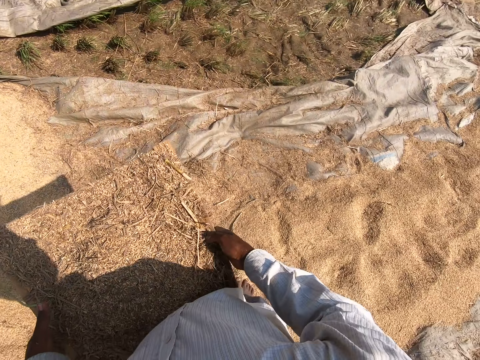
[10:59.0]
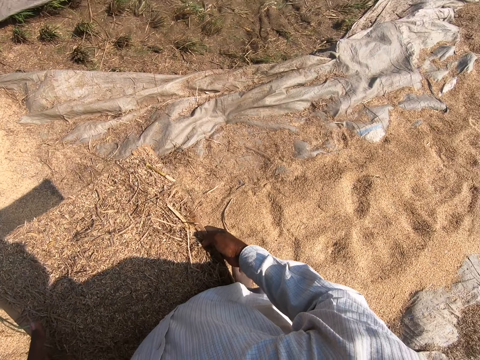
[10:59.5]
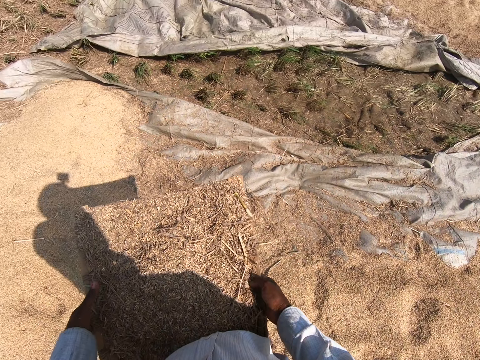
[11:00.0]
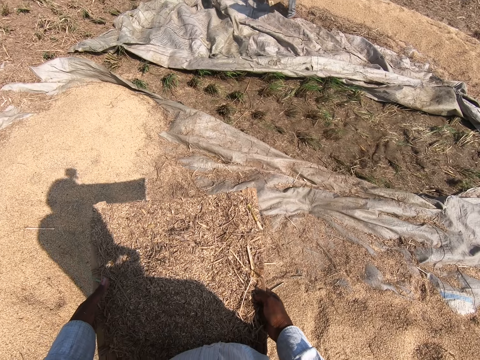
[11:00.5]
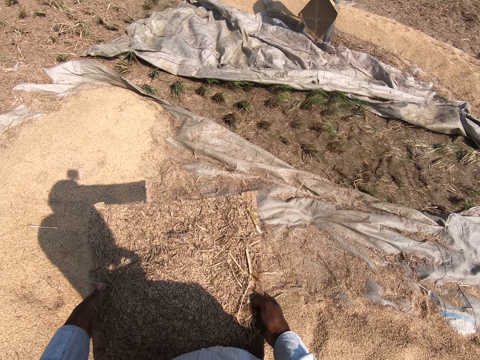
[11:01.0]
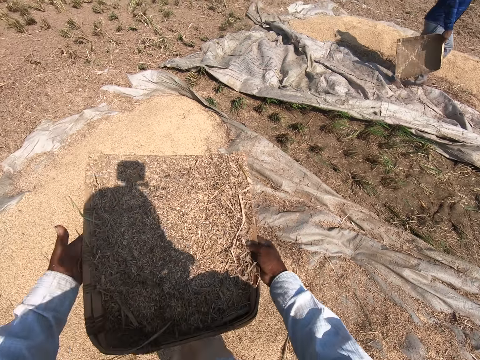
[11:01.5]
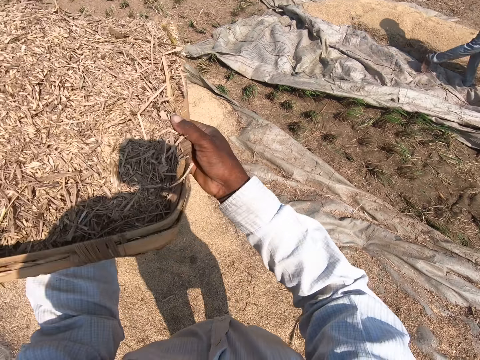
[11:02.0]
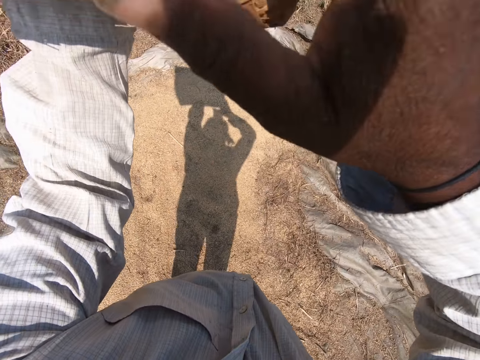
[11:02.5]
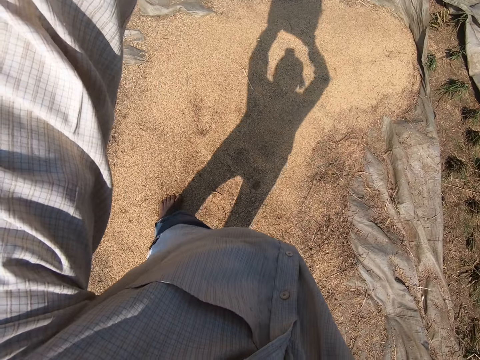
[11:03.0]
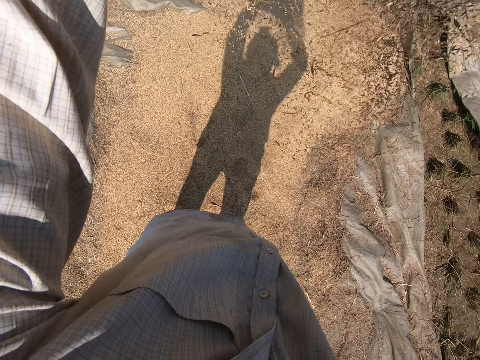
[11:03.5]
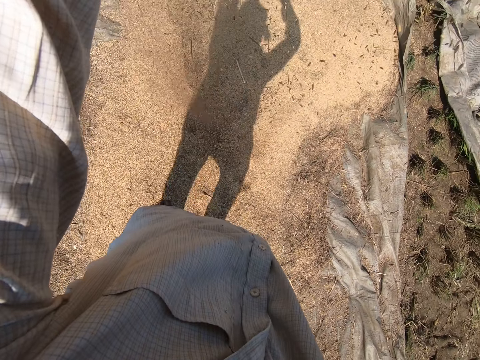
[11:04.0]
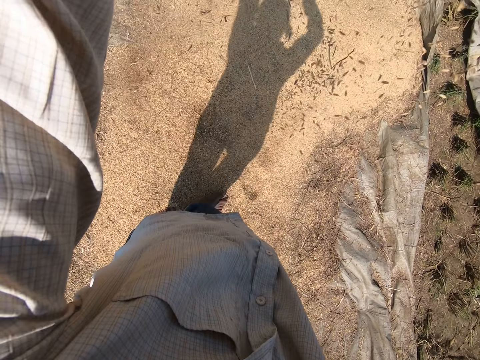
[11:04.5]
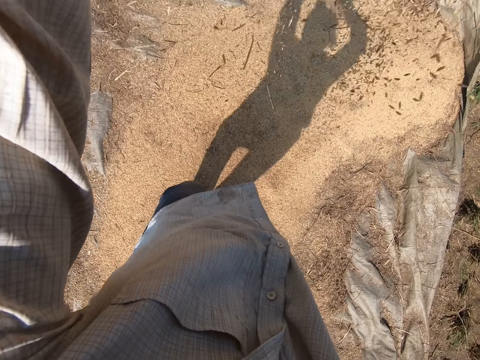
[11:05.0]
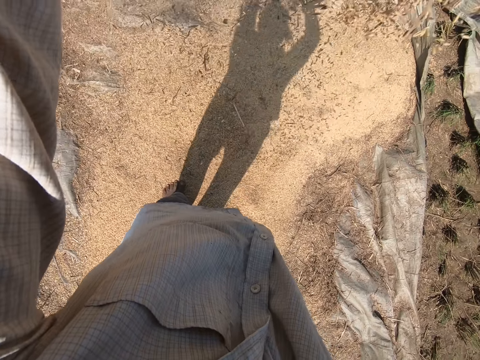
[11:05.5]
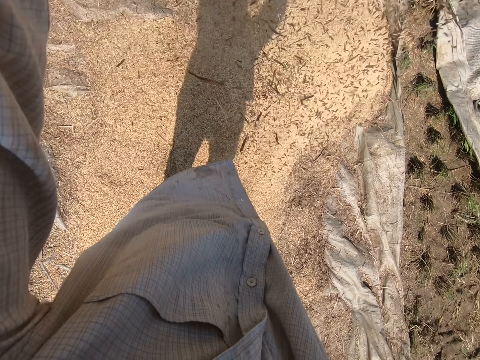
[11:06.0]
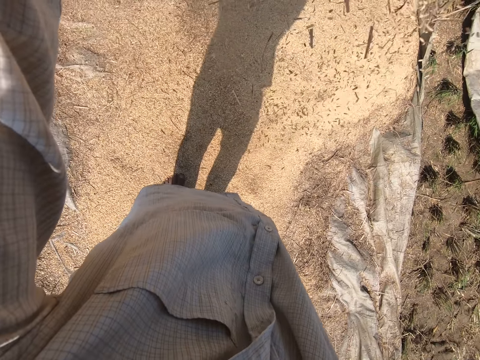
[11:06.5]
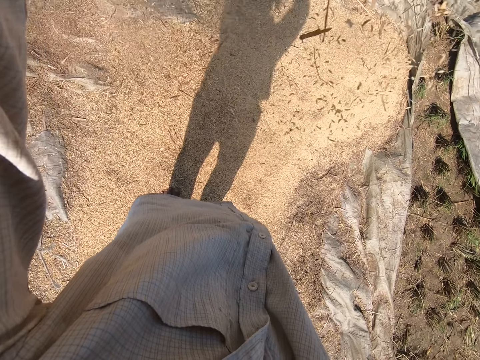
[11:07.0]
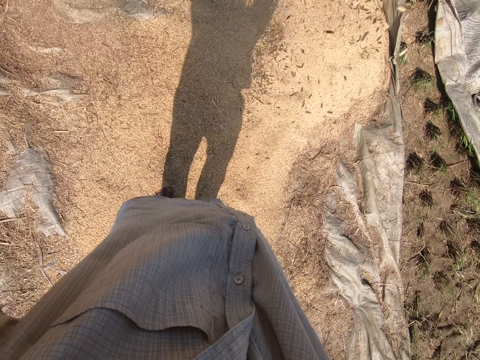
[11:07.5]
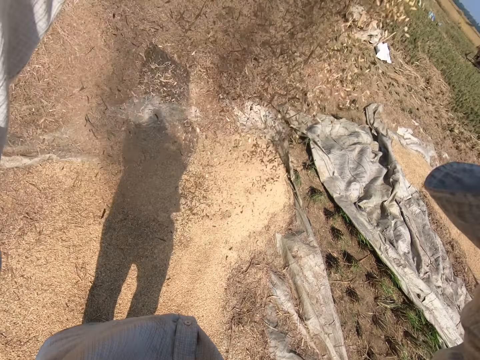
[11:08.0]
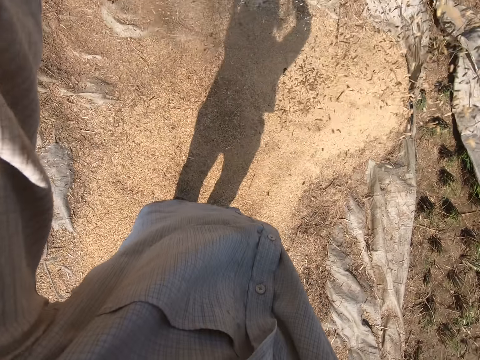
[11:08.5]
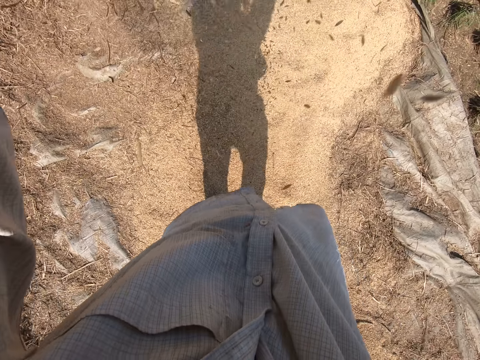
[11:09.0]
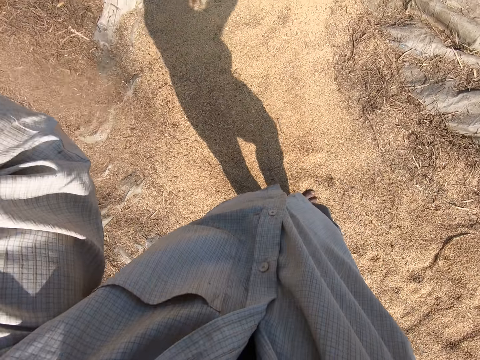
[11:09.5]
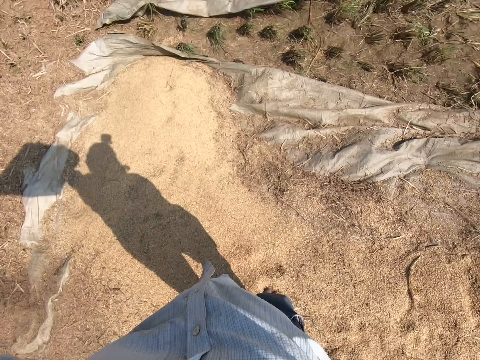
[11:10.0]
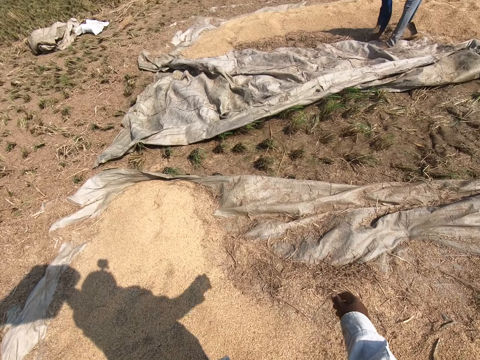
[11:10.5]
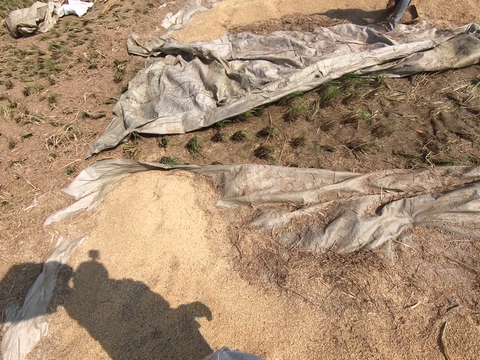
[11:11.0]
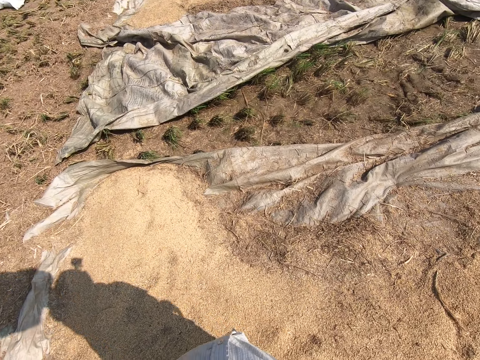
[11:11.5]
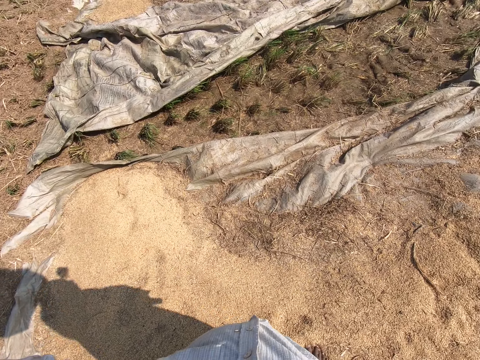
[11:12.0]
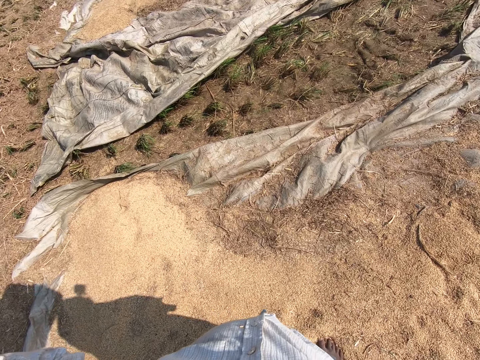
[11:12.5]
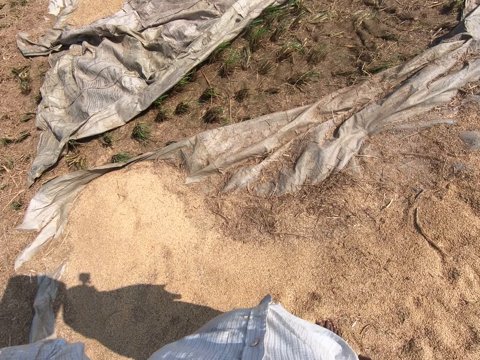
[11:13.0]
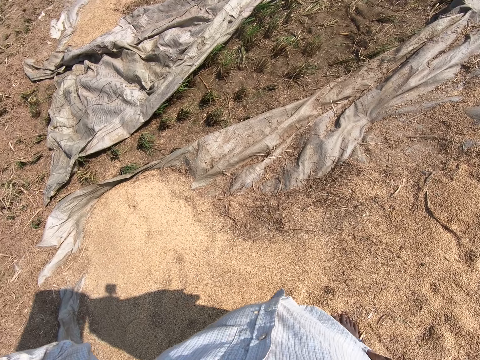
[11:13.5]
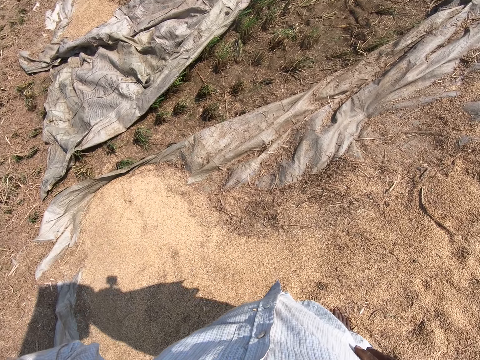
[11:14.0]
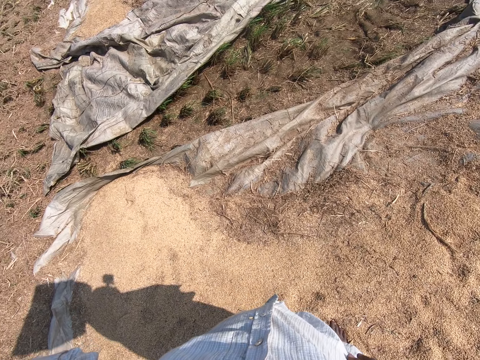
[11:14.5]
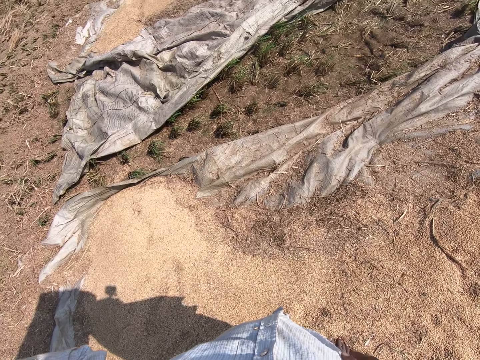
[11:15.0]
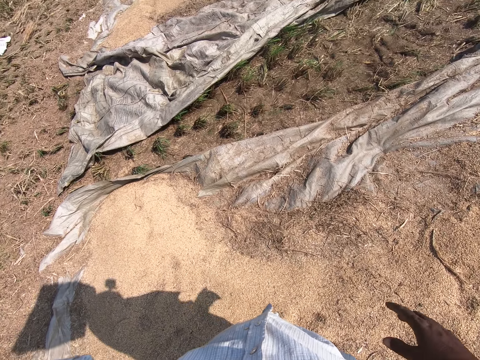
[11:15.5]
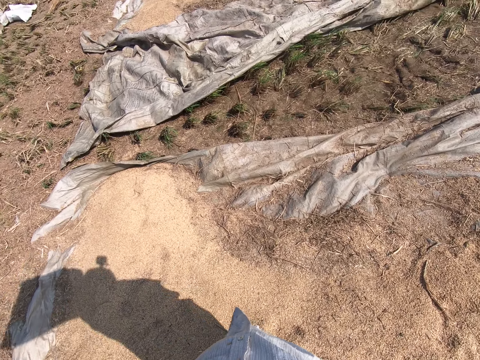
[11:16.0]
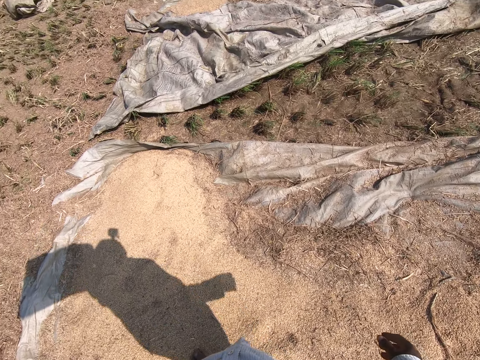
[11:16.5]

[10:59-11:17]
The camera wearer raises the tray basket up. They winnow the grain with a winnowing tray and pour the sheaves. A man scoops the grains on the ground. The camera wearer stands on the ground and talks.

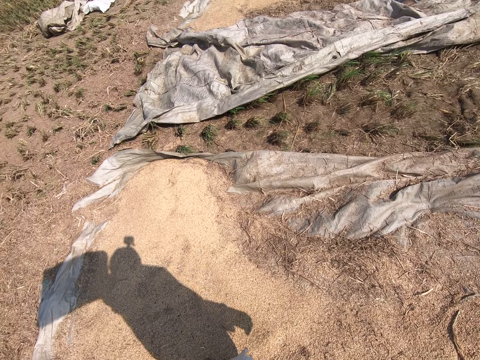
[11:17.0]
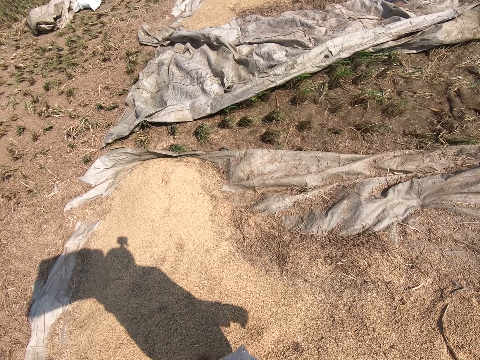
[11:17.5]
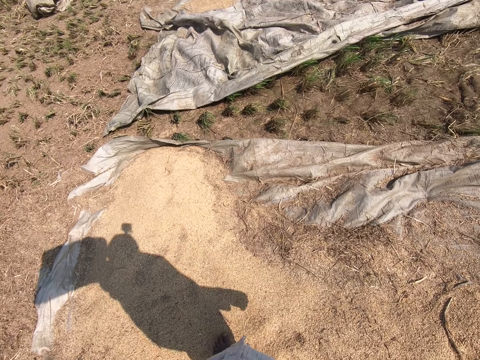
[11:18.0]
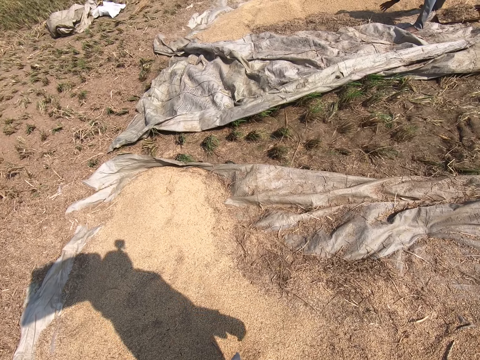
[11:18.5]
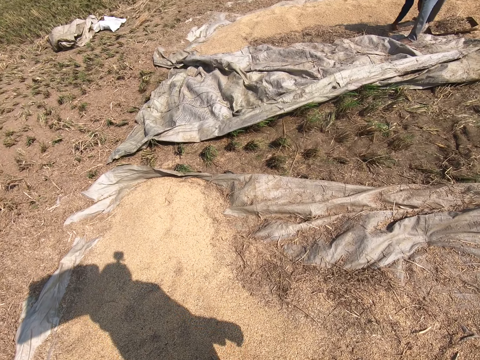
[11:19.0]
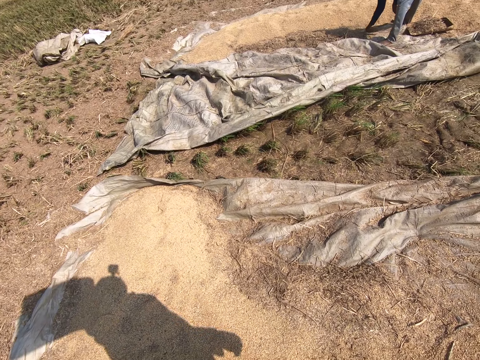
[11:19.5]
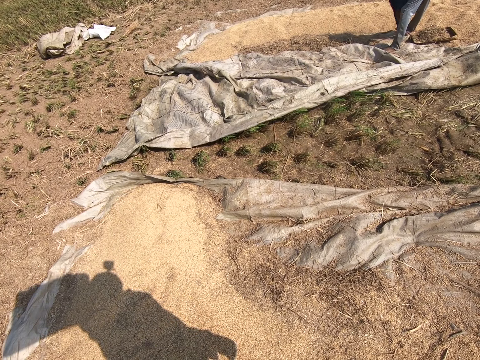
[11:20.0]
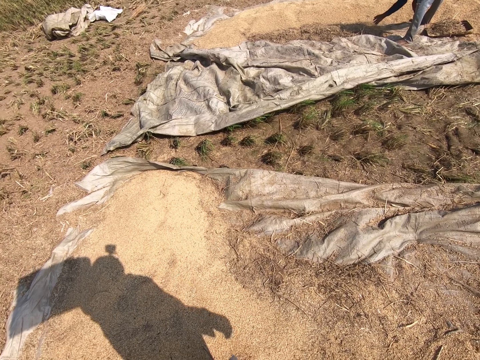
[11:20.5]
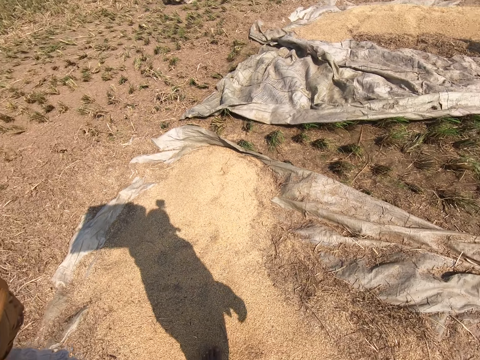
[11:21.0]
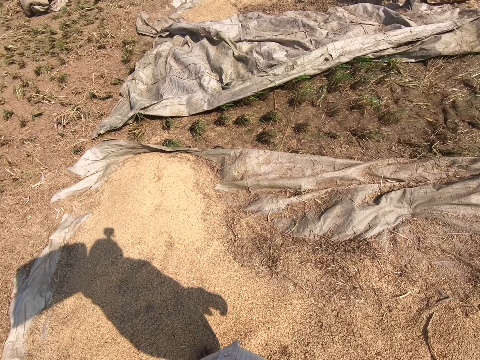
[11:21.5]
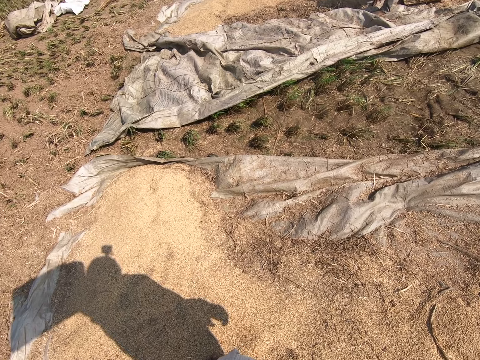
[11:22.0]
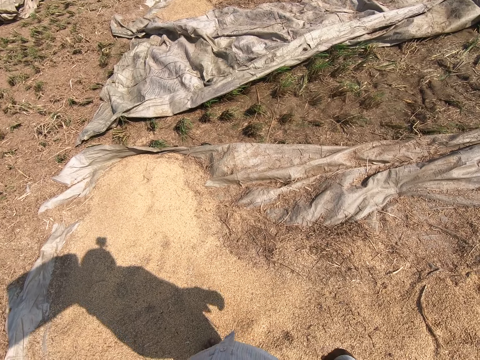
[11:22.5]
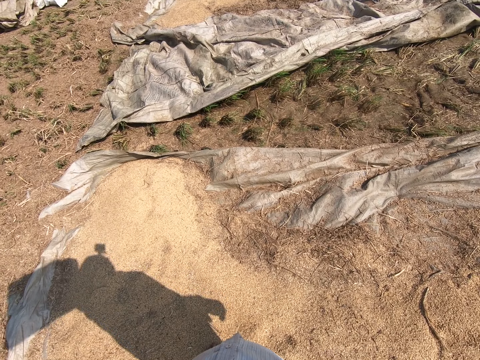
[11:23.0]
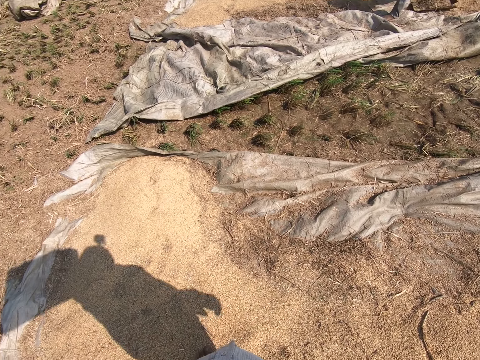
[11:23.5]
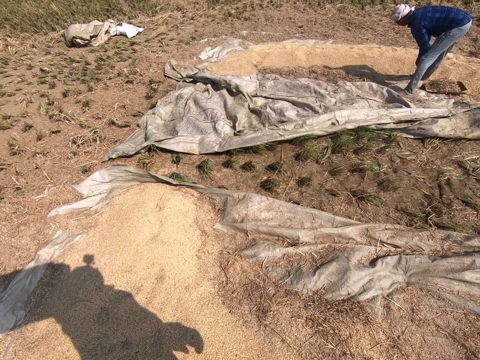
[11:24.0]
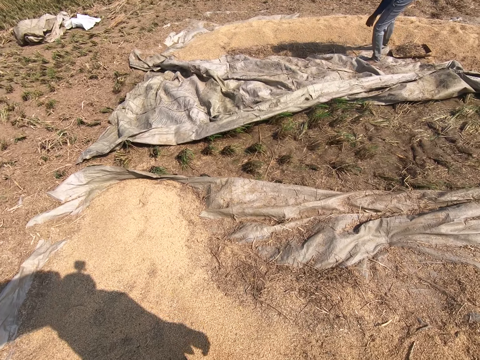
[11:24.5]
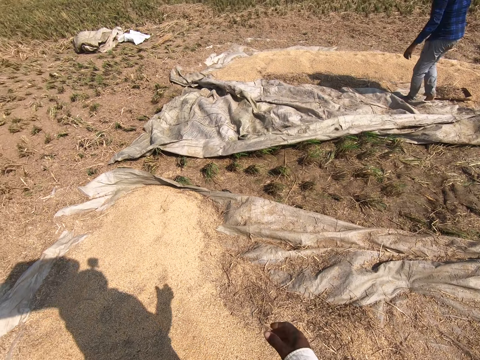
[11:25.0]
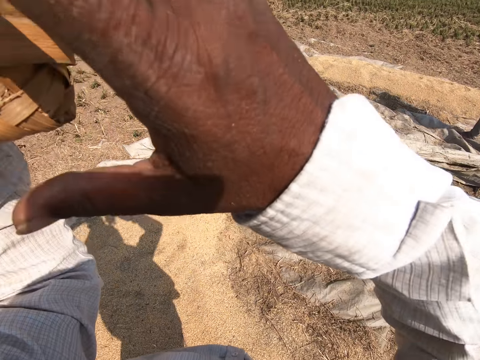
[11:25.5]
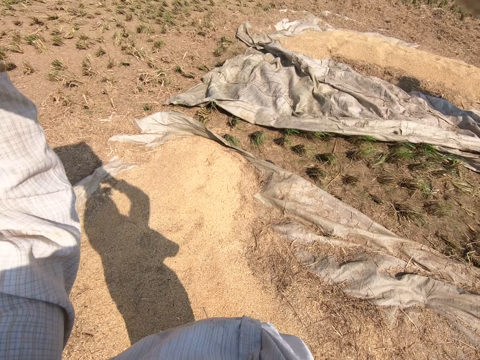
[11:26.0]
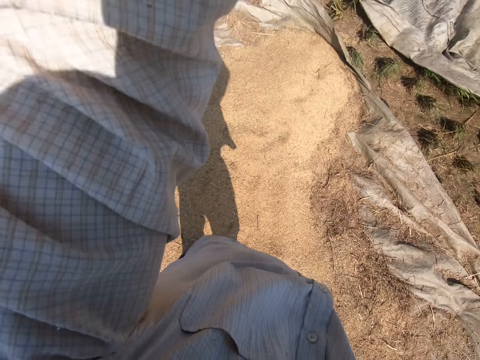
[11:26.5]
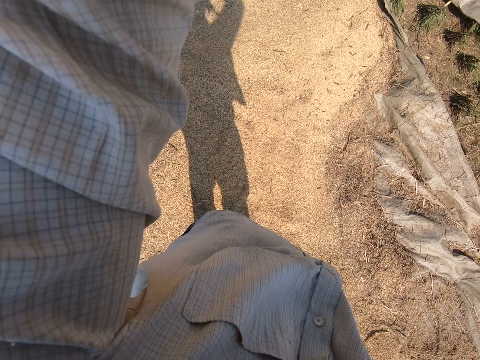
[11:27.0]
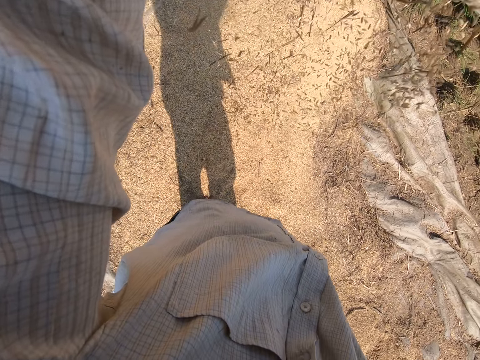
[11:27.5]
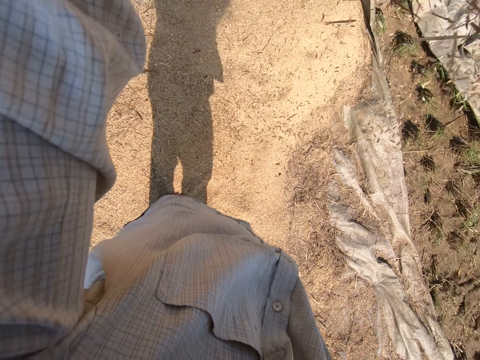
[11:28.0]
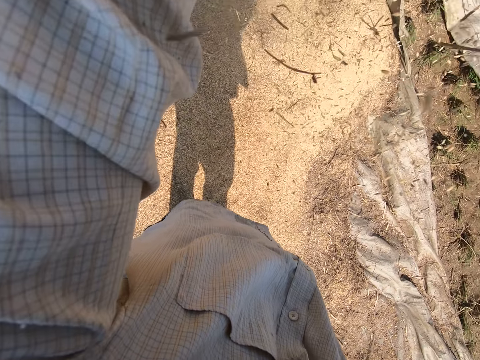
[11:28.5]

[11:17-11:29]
The camera wearer pours the sheaves. They winnow the grain with a winnowing tray.
